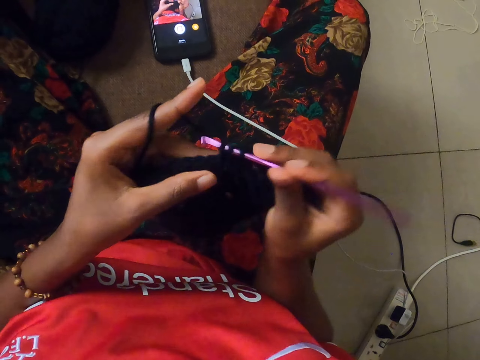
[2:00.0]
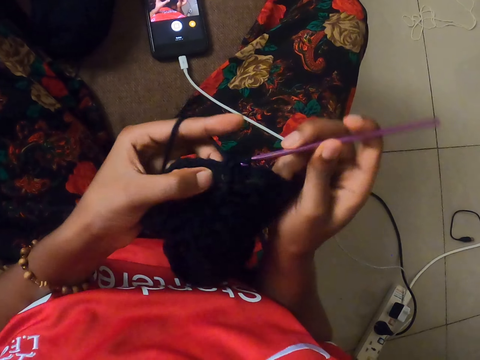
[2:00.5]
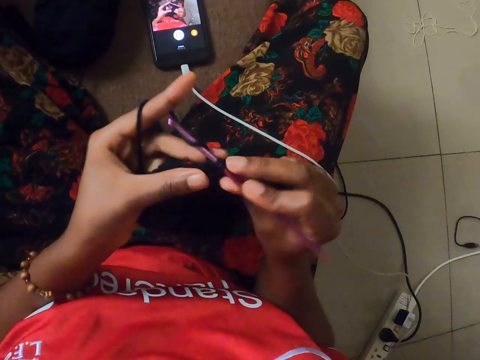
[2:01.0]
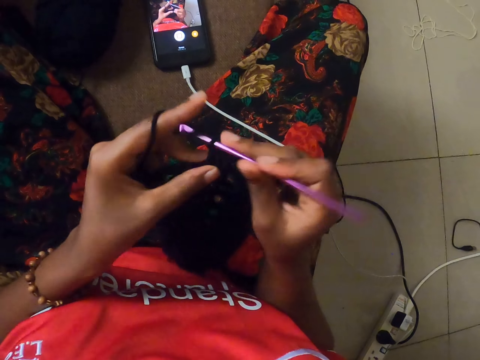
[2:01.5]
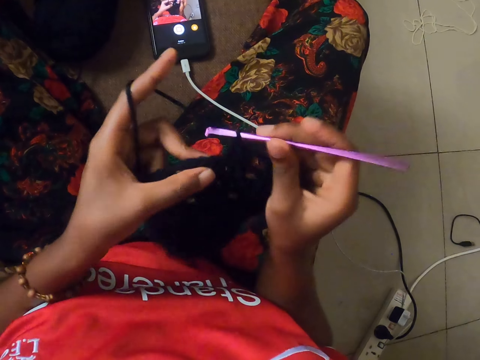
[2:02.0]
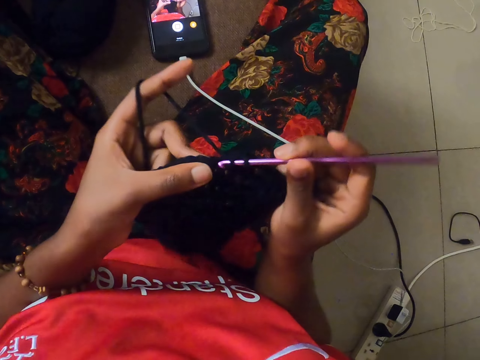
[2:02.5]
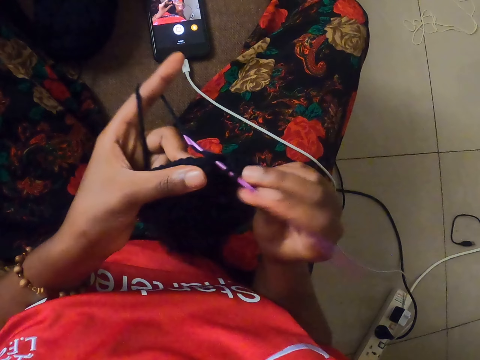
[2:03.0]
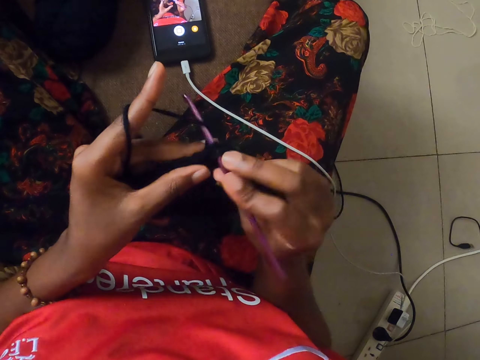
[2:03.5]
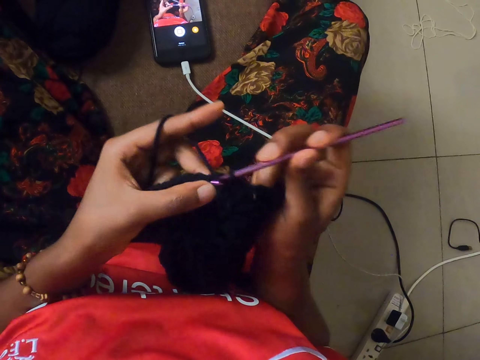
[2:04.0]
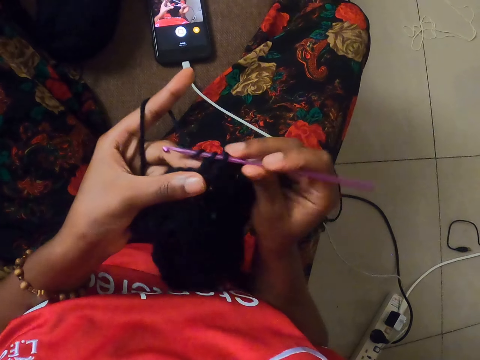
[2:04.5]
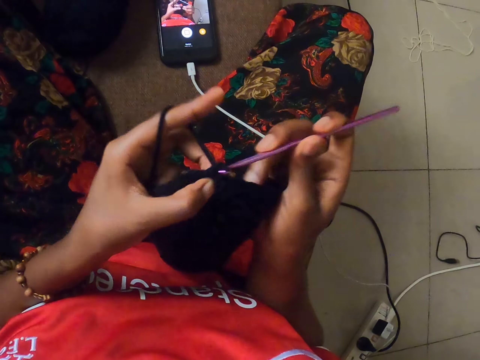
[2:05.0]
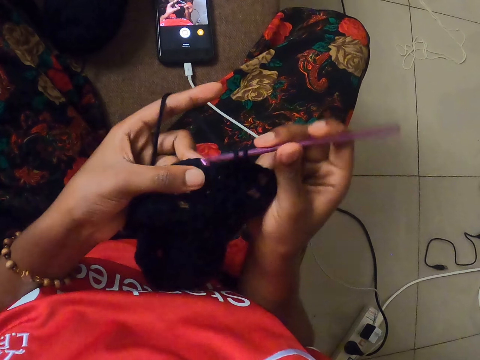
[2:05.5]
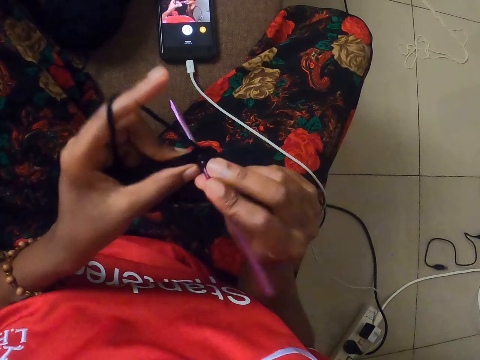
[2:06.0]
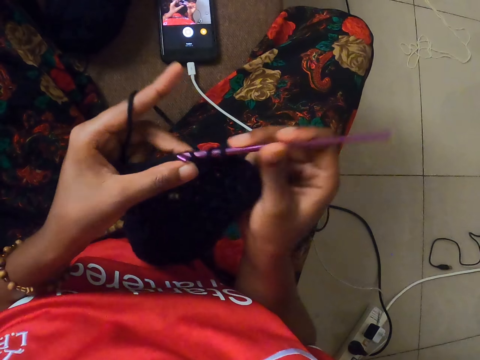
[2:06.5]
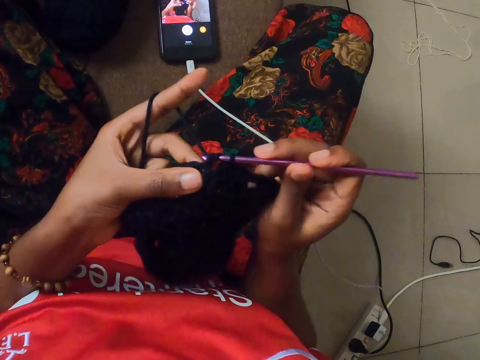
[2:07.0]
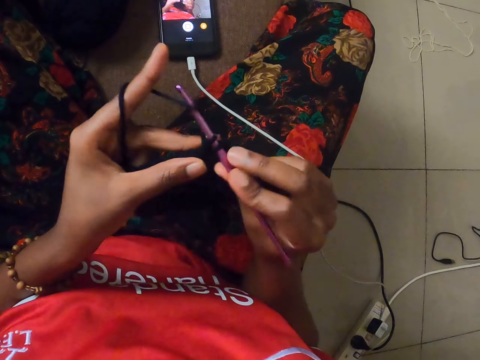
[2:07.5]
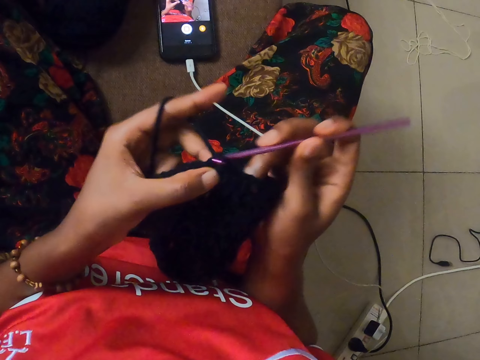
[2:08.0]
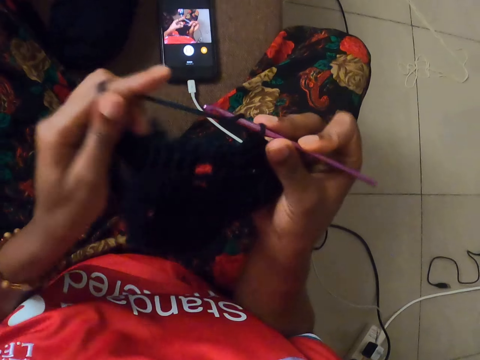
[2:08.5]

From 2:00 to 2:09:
The camera wearer wraps a thread around her fingers.

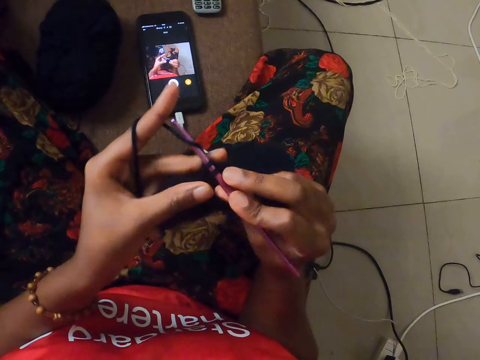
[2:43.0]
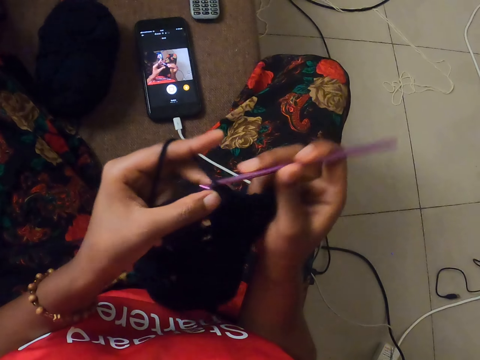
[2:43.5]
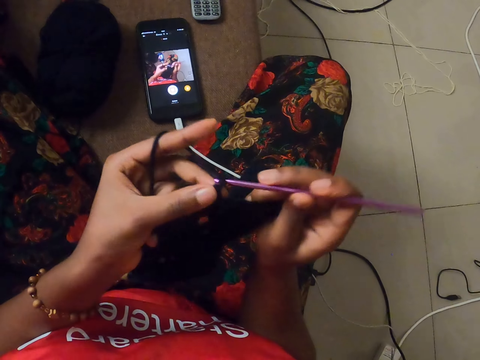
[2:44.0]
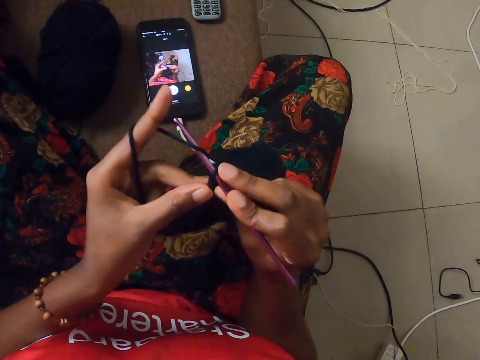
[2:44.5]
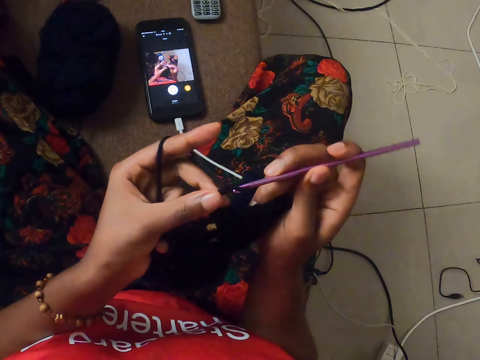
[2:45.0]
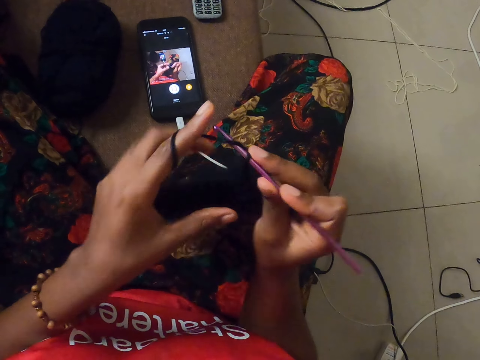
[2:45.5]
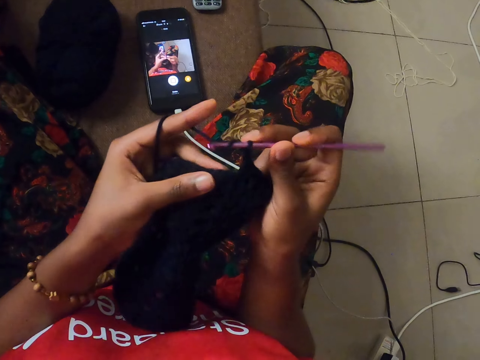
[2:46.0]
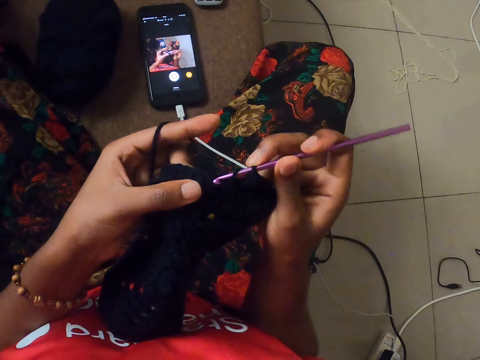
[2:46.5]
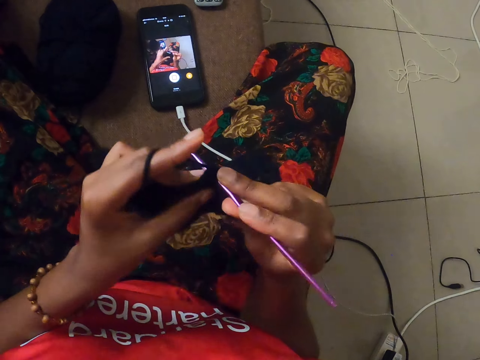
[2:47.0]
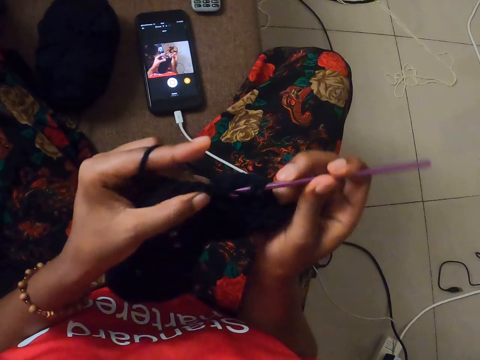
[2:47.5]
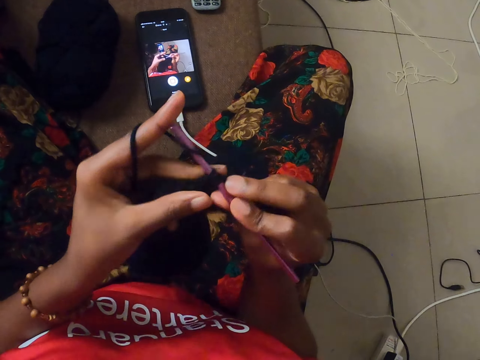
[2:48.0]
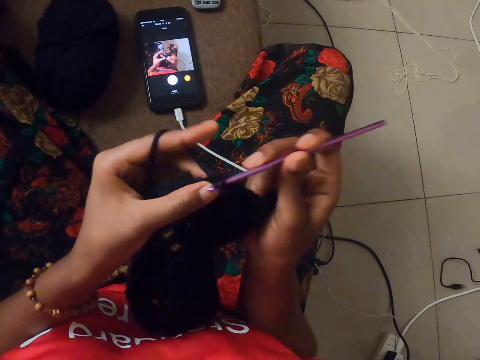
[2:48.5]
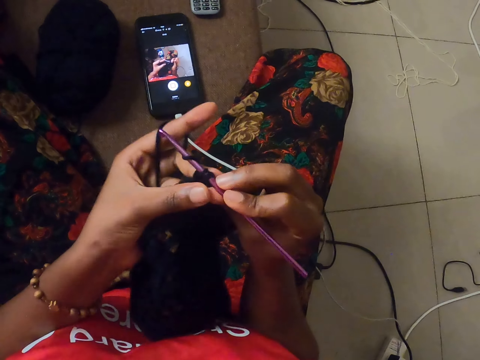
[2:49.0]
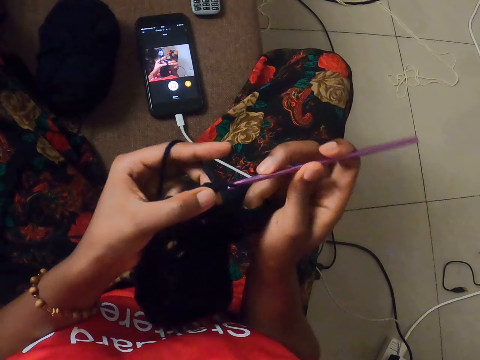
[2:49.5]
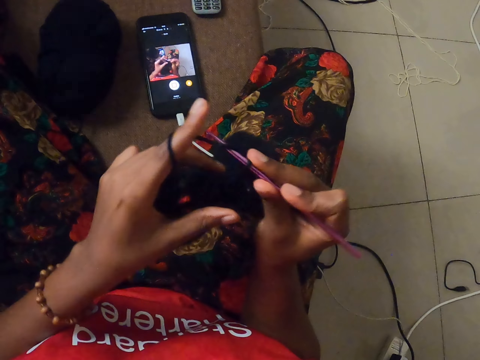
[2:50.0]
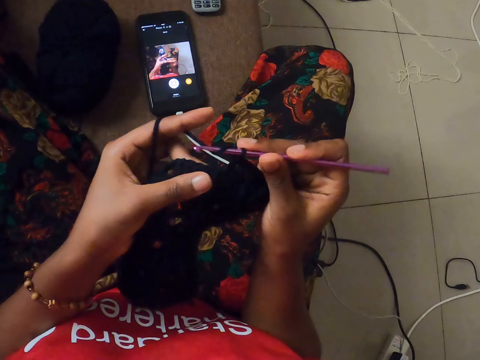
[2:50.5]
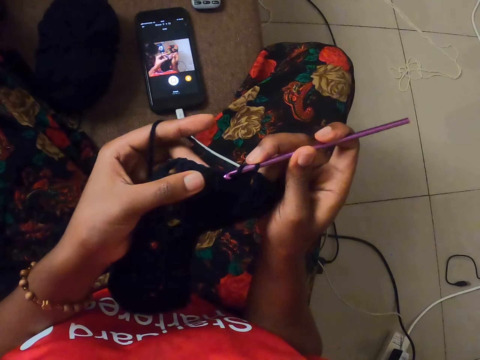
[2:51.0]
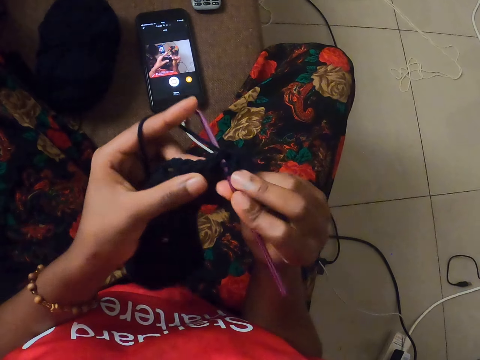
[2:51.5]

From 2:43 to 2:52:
The camera wearer adjusts her fingers on the yarn. She knits a thread with a crochet hook.
